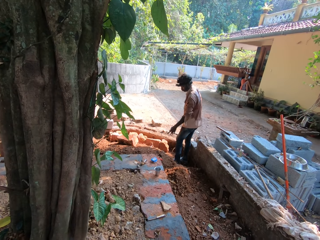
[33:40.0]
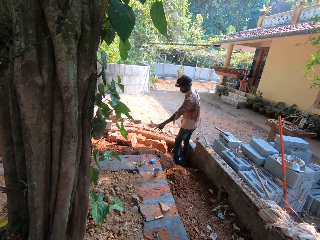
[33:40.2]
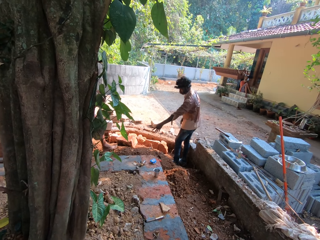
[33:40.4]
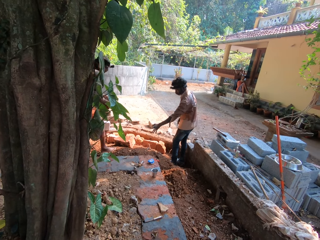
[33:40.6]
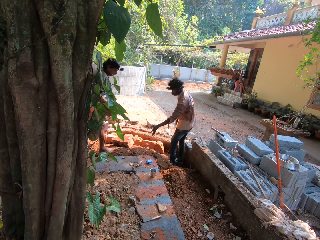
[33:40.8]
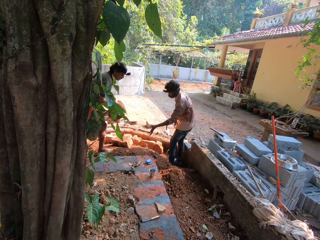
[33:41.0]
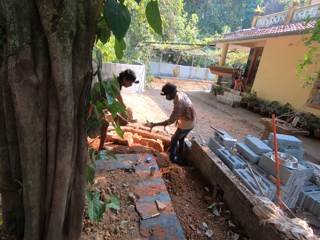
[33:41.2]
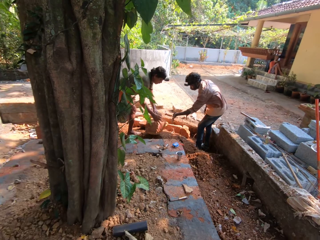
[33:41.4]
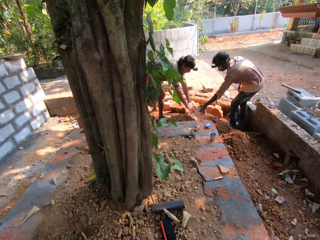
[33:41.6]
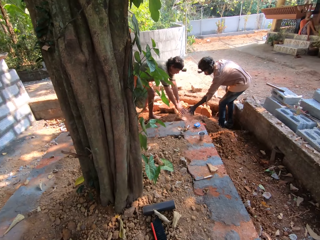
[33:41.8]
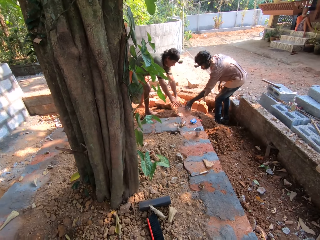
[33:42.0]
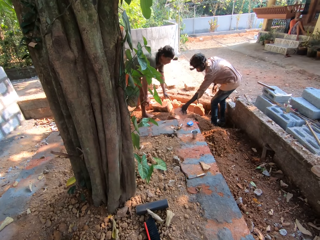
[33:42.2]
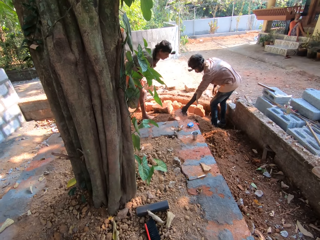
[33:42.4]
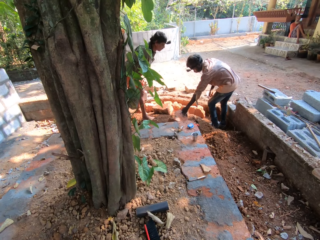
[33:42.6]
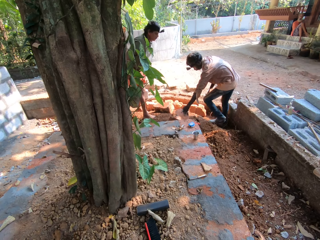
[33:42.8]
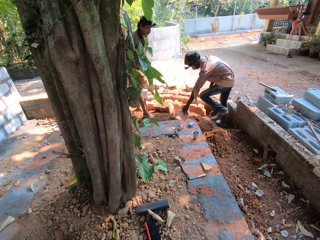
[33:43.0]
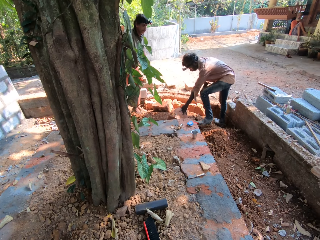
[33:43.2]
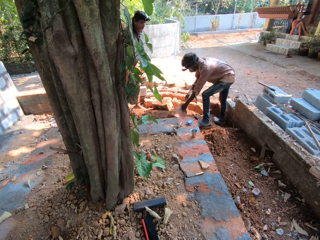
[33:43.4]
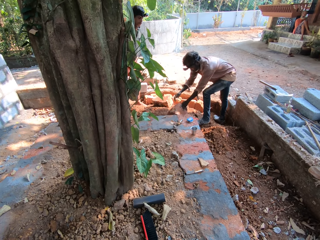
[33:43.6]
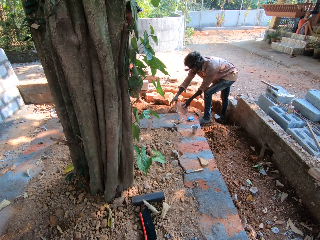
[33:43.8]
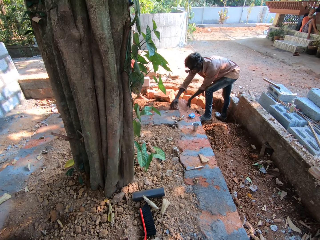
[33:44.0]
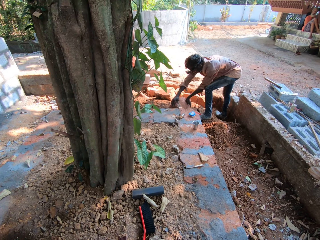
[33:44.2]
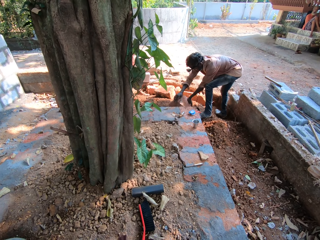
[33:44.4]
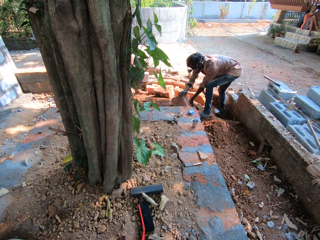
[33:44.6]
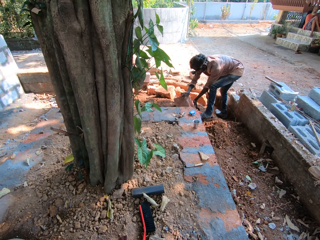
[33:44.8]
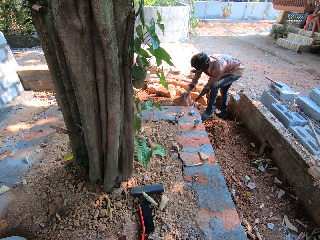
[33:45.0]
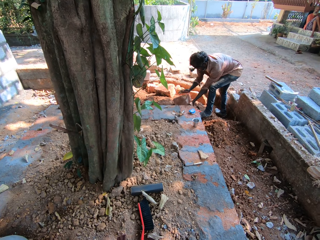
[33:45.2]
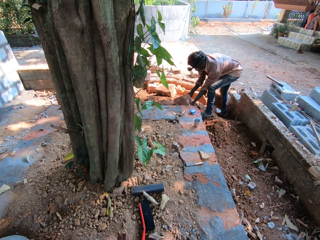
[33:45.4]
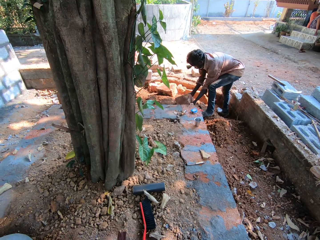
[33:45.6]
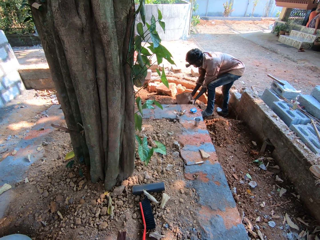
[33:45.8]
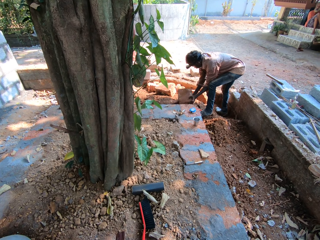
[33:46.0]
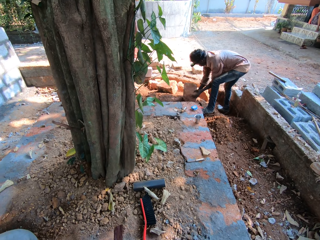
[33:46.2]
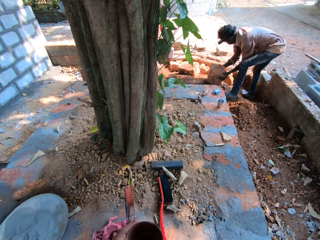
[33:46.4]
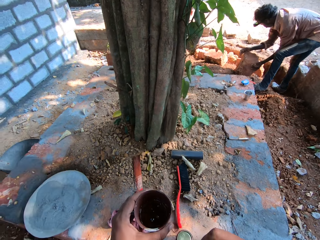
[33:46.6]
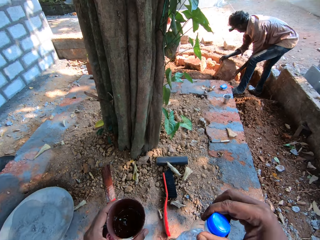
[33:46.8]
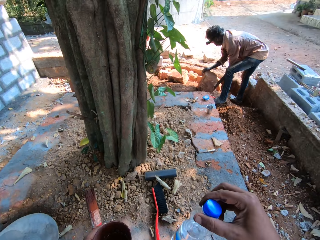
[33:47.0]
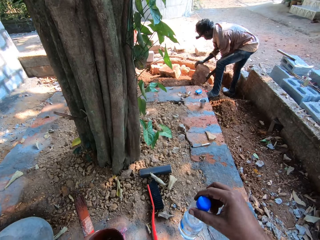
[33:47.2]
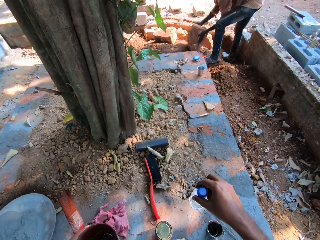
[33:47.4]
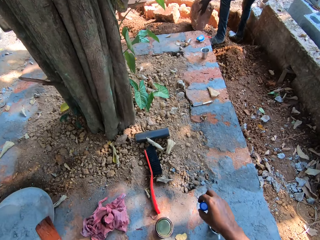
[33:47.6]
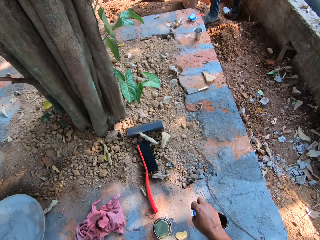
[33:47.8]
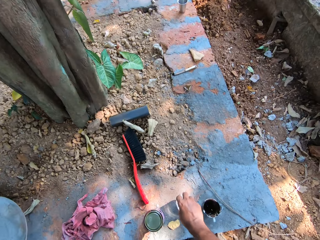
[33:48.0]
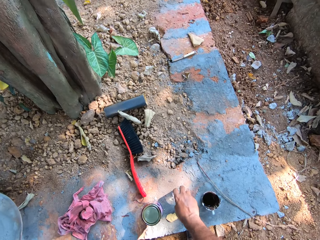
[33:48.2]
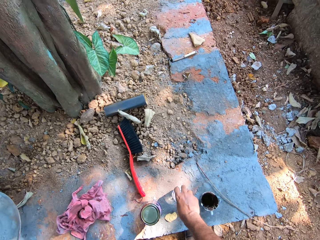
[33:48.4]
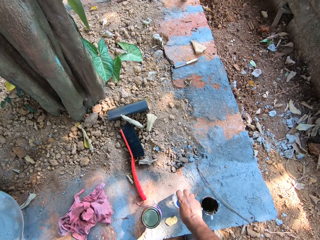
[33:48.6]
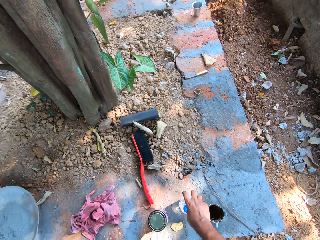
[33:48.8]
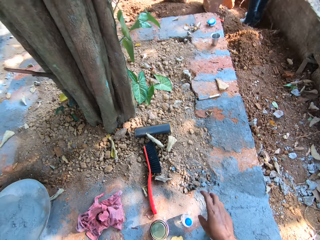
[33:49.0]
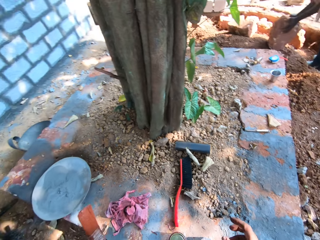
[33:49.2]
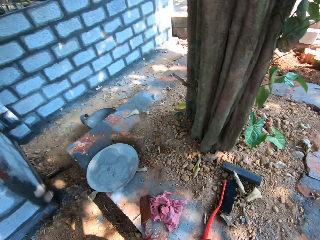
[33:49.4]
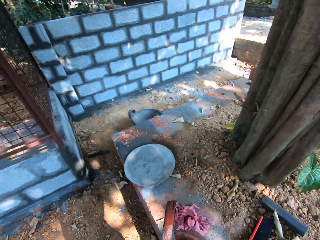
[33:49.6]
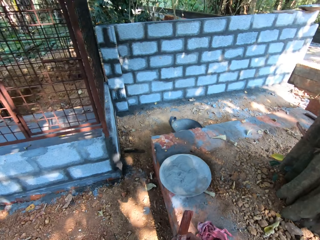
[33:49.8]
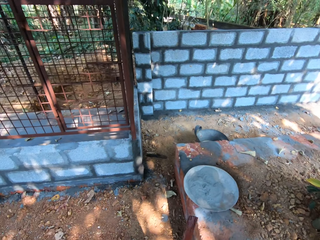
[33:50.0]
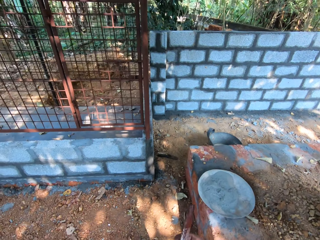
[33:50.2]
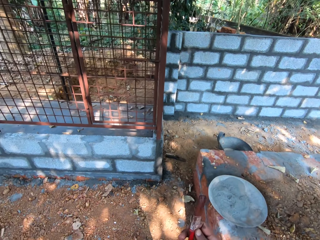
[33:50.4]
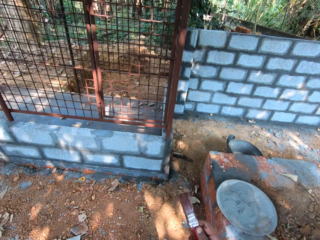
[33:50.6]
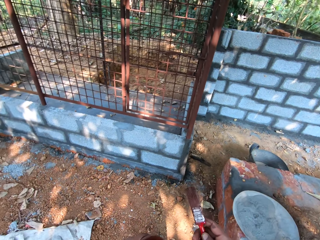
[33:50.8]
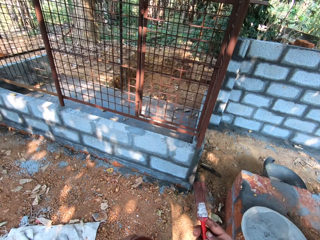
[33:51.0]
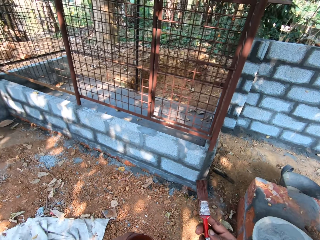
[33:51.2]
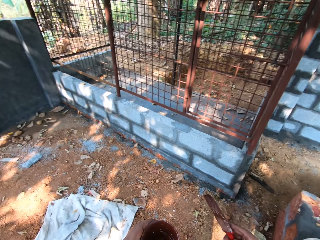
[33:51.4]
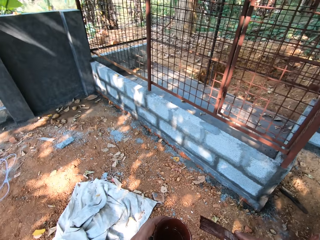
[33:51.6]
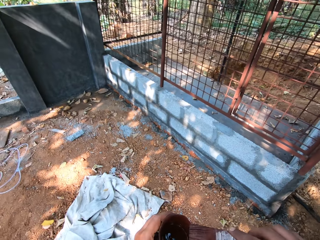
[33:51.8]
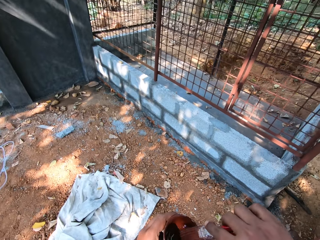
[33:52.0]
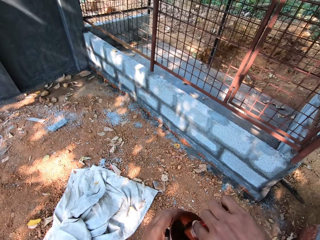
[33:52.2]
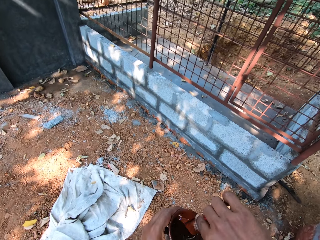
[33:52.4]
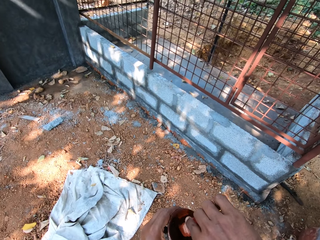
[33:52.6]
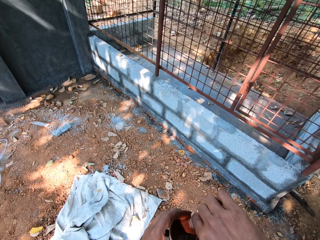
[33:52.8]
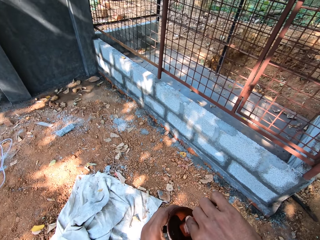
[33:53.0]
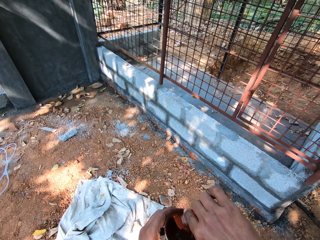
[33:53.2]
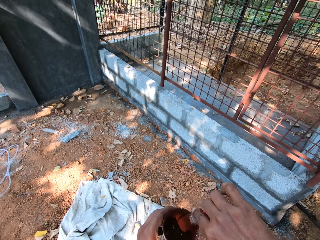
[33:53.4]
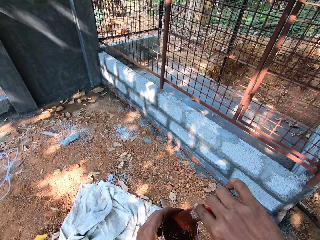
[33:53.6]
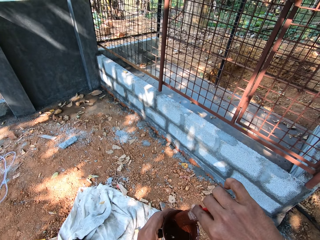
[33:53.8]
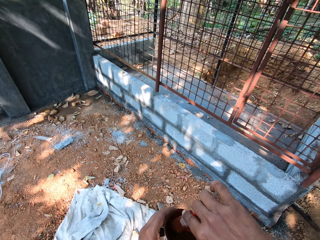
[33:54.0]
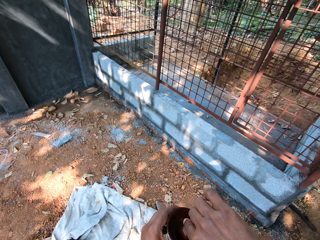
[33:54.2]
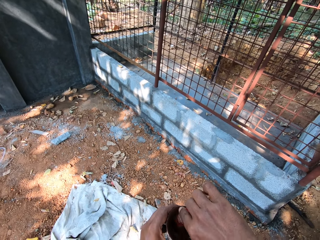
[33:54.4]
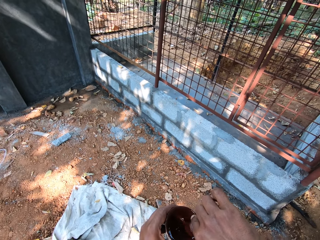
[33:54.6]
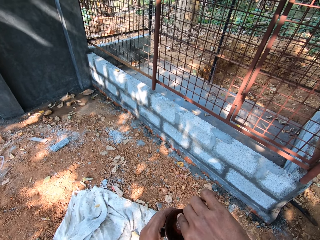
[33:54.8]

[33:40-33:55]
A man drops the brick in his hands on the floor. Another man places his left hand on the brick on the floor. The other man moves the brick on the floor with his hands. The camera wearer places the bottle of water in his right hand on the floor. He turns around. He passes the paintbrush in his left hand to his right hand. He interacts with another man. He mixes the paint in the paint cup in his left hand with the paintbrush in his right hand.

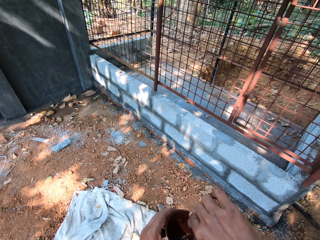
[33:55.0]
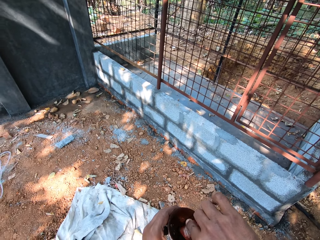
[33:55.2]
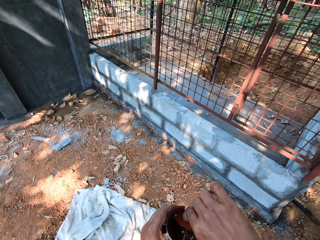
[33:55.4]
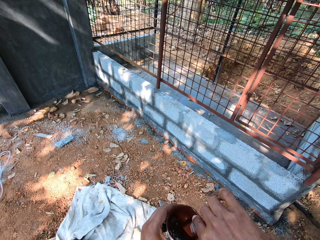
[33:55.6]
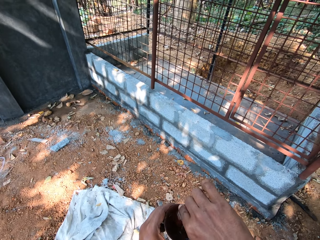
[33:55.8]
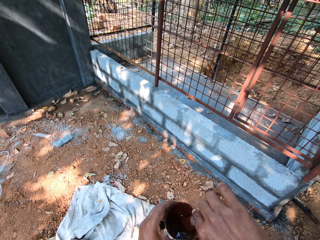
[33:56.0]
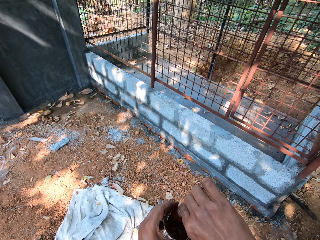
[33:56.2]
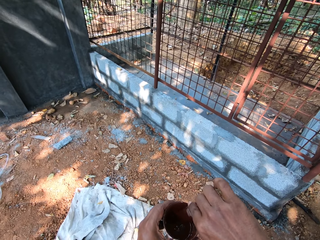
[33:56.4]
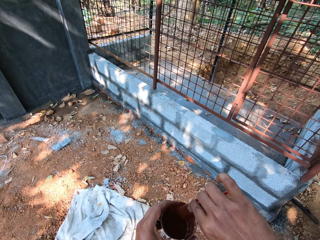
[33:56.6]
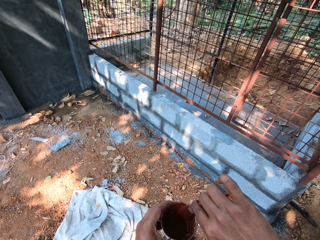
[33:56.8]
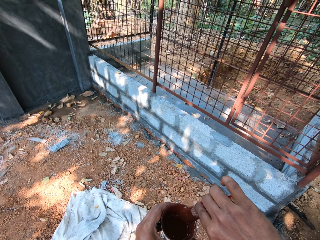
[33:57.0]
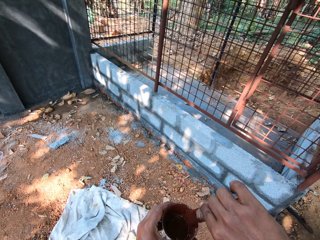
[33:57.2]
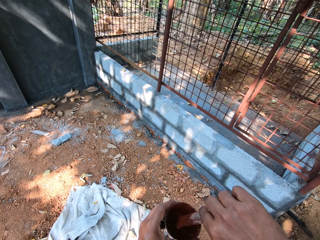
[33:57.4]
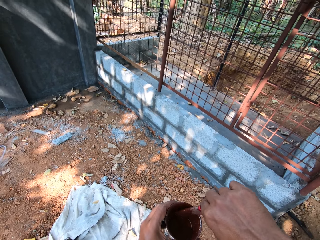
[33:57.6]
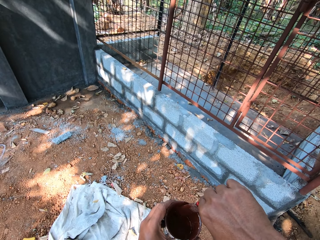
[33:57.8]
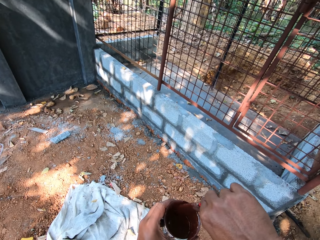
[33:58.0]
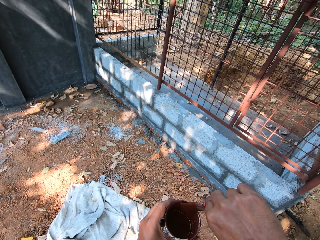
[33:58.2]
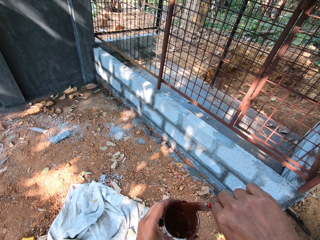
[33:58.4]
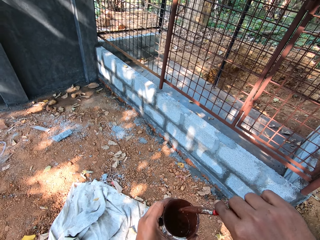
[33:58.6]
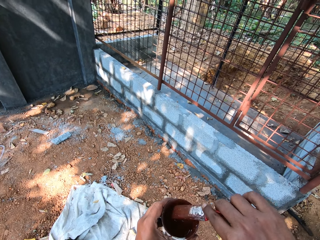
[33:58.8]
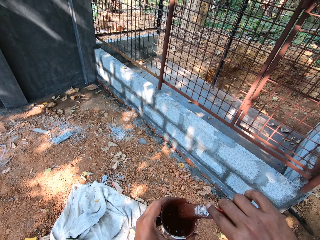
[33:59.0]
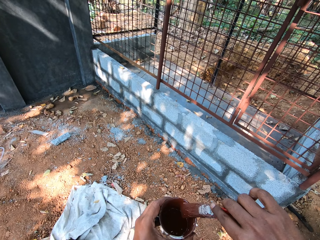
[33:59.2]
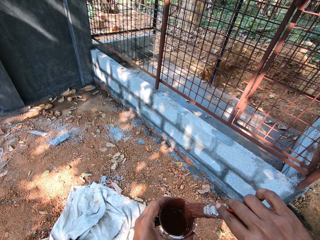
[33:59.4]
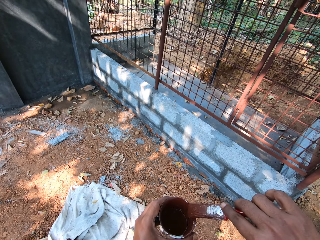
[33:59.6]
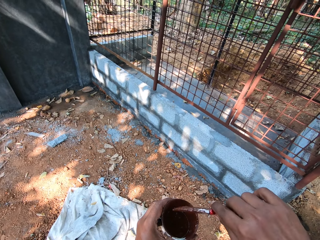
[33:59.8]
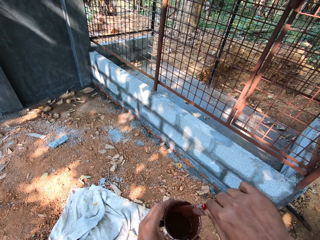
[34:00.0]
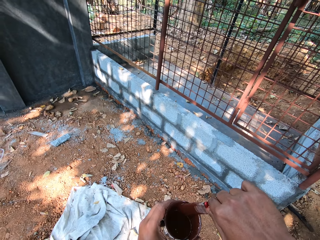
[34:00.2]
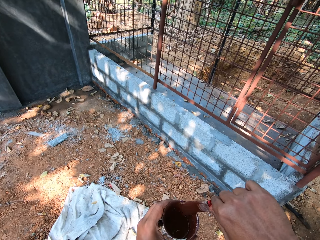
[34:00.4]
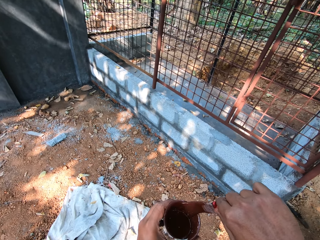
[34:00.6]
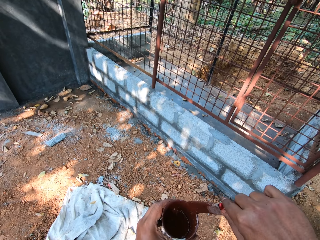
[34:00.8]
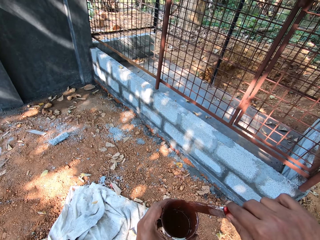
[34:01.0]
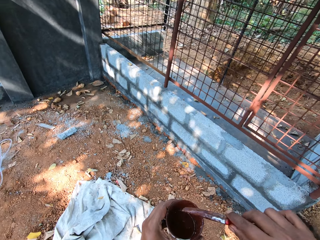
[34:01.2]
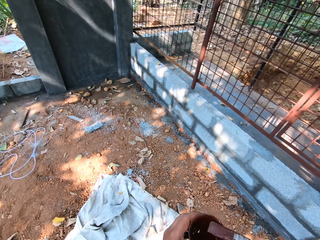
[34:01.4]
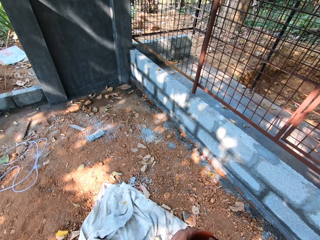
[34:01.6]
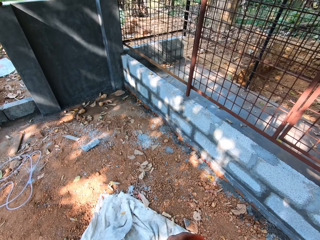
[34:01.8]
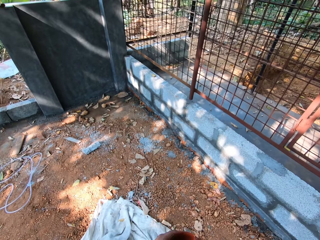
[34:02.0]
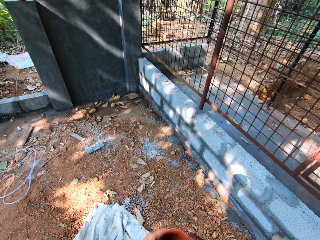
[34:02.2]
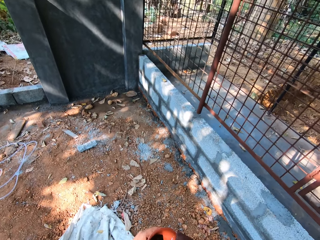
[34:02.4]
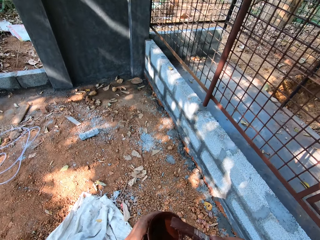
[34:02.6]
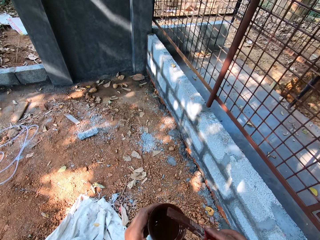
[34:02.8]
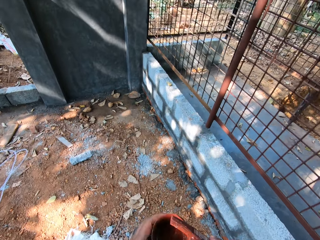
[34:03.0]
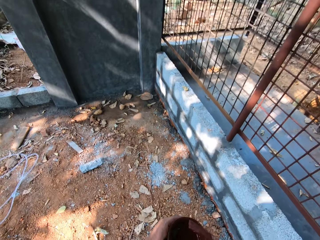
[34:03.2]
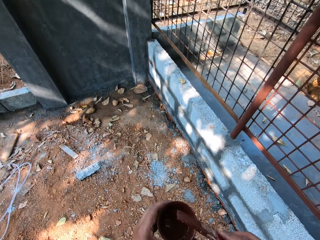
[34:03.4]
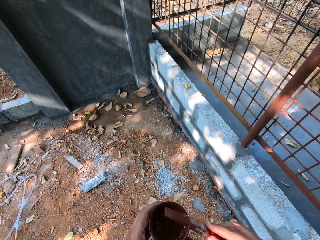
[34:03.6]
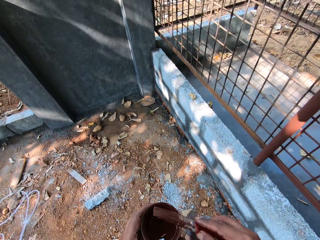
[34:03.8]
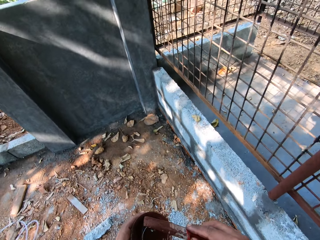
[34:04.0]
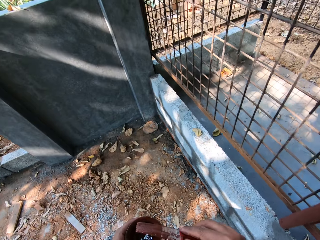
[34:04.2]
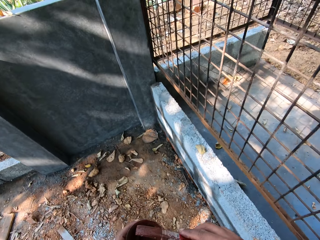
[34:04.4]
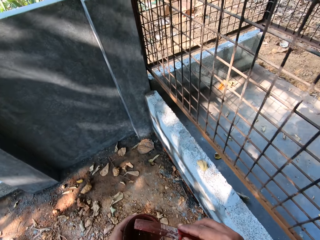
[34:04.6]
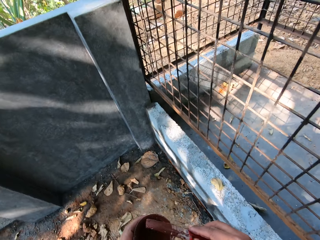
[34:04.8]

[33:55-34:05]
The camera wearer scrapes the paintbrush in his right hand on the edge of the paint cup in his left hand. He walks towards the wire mesh fence.
